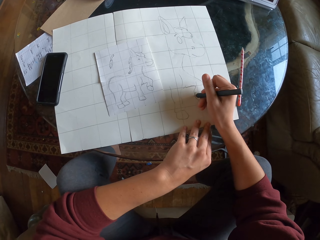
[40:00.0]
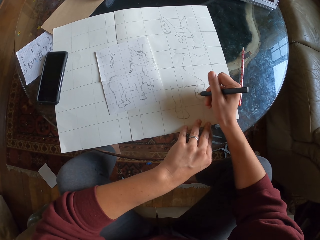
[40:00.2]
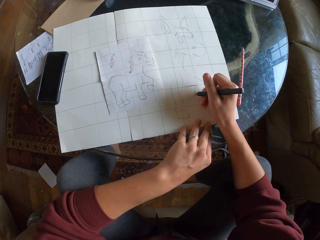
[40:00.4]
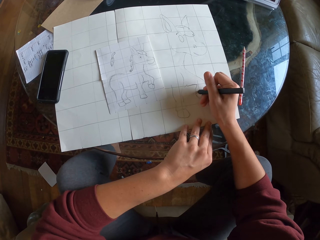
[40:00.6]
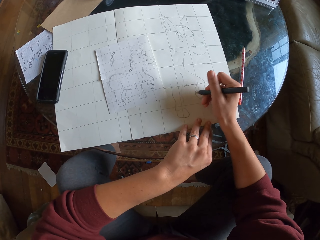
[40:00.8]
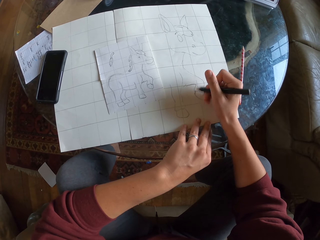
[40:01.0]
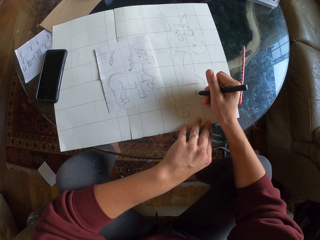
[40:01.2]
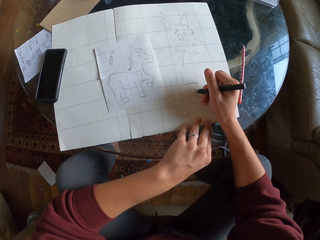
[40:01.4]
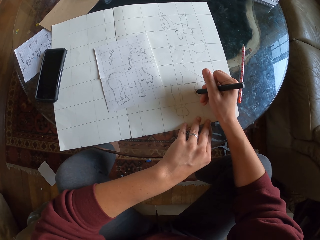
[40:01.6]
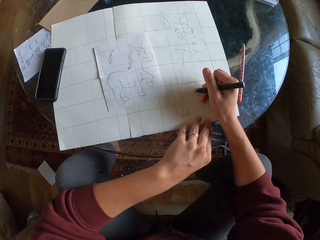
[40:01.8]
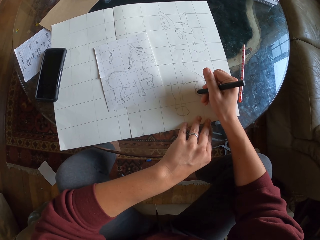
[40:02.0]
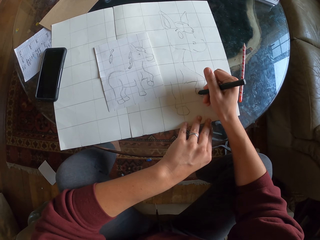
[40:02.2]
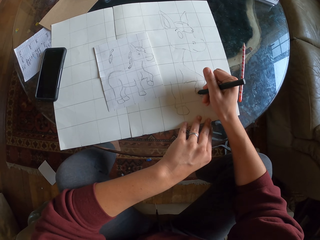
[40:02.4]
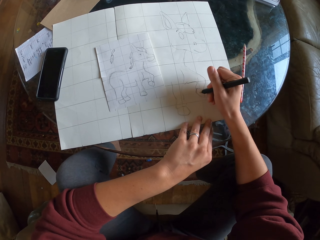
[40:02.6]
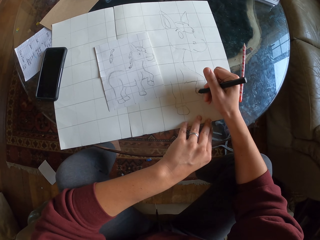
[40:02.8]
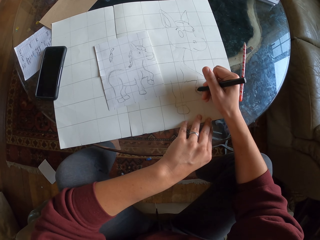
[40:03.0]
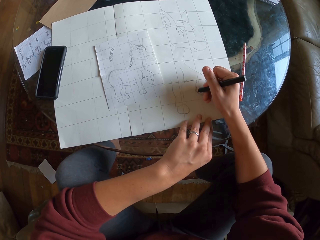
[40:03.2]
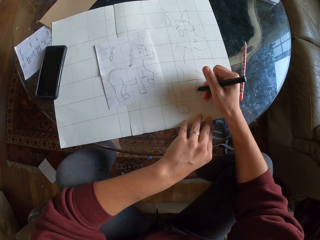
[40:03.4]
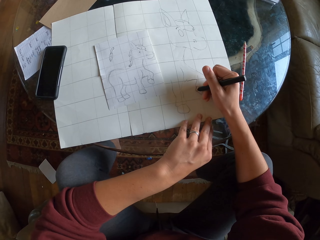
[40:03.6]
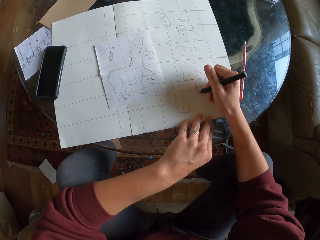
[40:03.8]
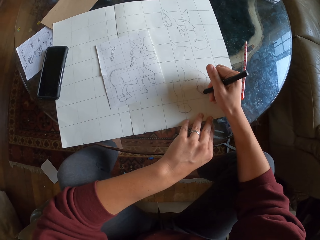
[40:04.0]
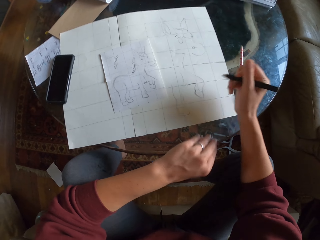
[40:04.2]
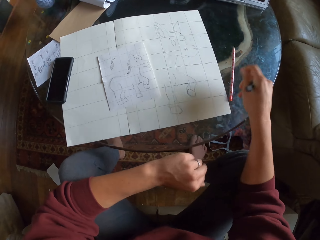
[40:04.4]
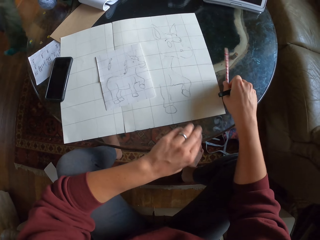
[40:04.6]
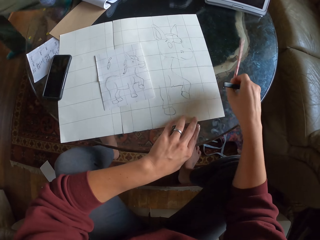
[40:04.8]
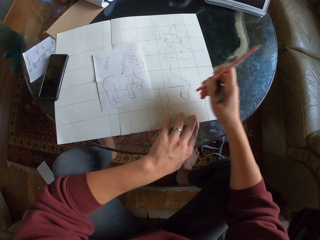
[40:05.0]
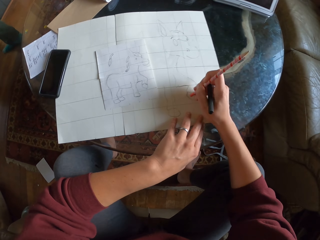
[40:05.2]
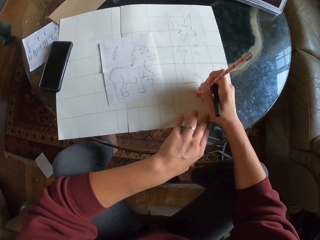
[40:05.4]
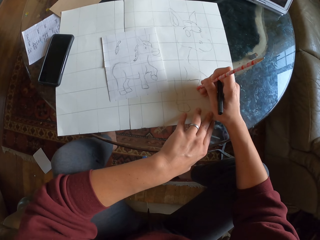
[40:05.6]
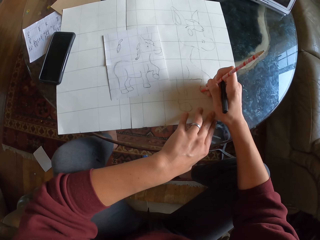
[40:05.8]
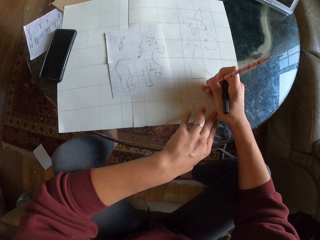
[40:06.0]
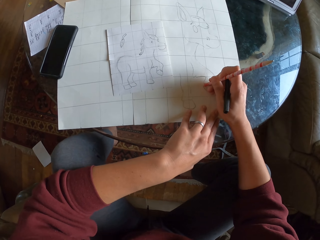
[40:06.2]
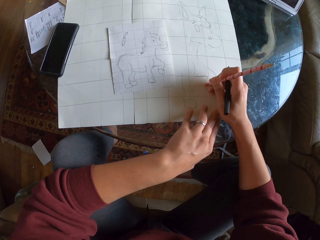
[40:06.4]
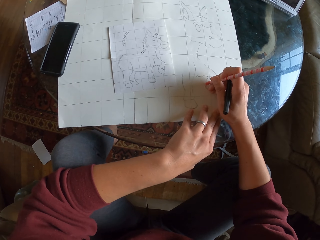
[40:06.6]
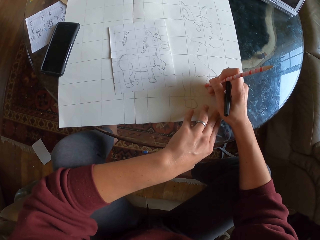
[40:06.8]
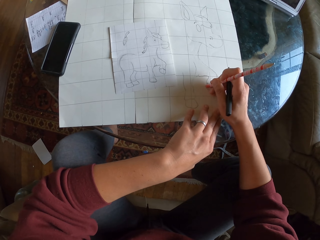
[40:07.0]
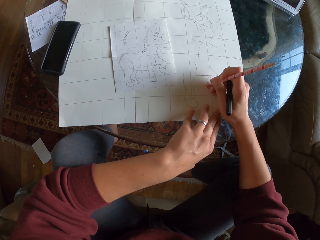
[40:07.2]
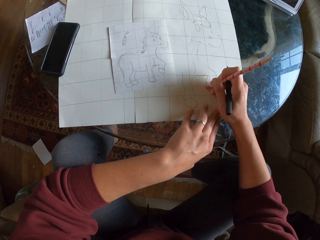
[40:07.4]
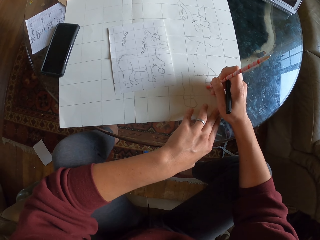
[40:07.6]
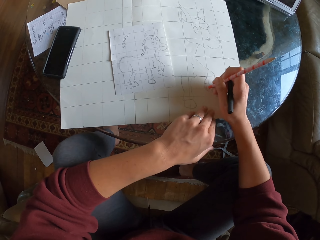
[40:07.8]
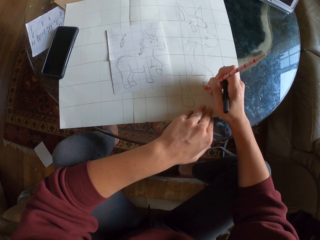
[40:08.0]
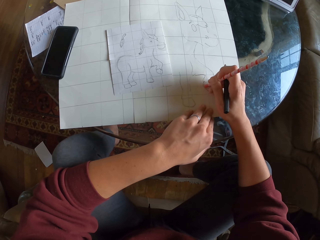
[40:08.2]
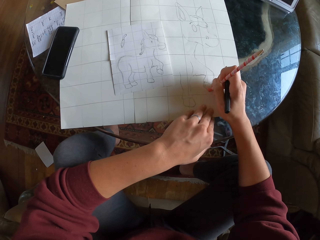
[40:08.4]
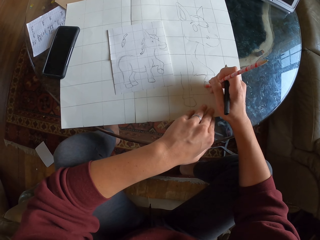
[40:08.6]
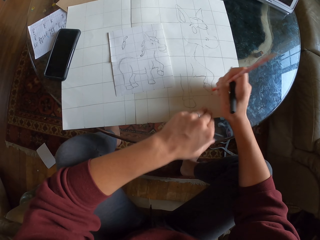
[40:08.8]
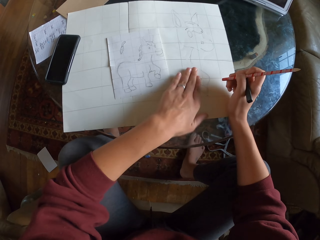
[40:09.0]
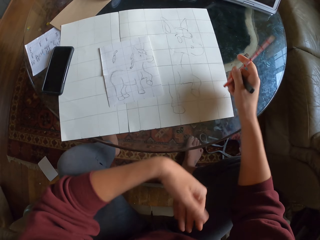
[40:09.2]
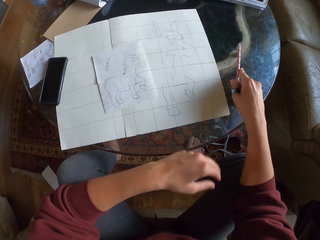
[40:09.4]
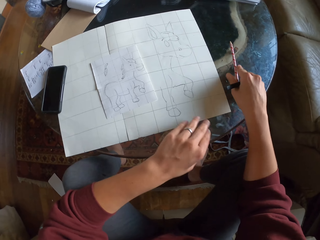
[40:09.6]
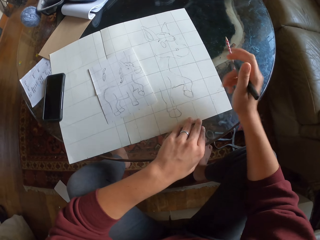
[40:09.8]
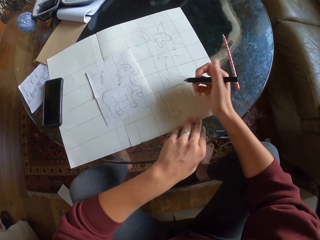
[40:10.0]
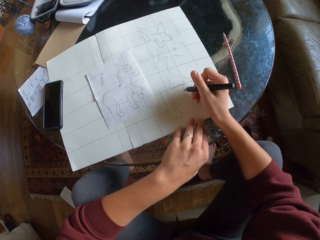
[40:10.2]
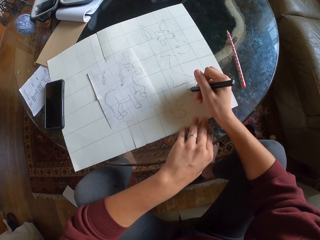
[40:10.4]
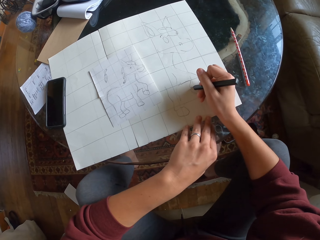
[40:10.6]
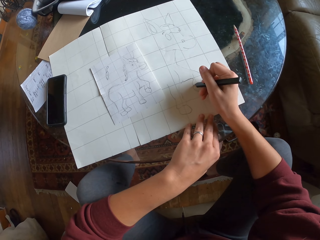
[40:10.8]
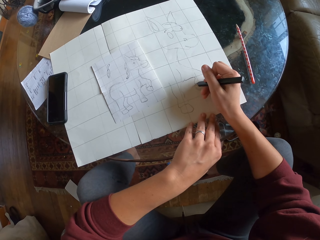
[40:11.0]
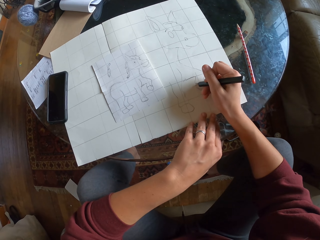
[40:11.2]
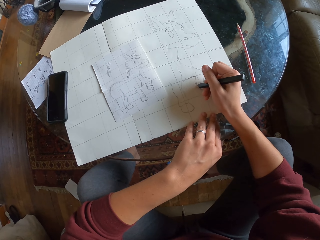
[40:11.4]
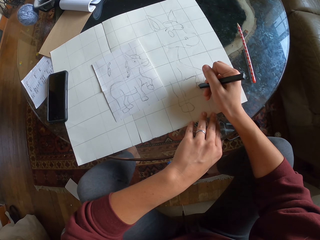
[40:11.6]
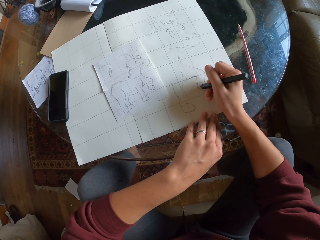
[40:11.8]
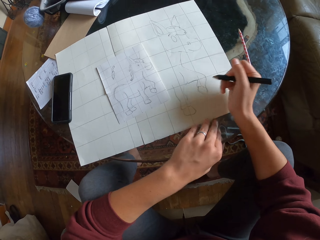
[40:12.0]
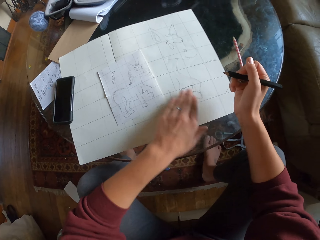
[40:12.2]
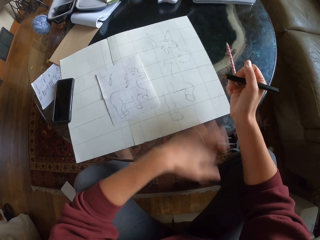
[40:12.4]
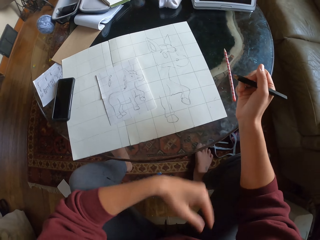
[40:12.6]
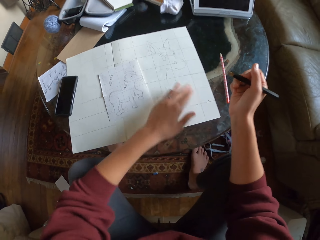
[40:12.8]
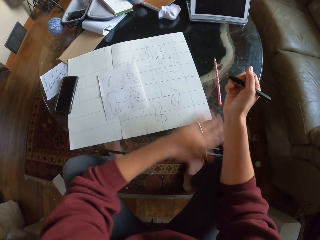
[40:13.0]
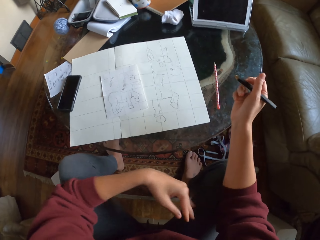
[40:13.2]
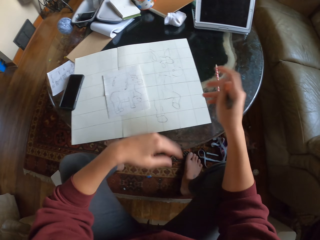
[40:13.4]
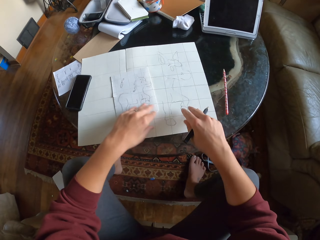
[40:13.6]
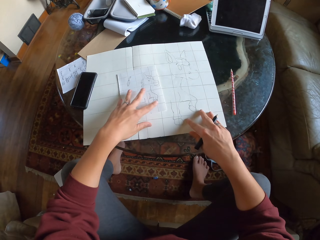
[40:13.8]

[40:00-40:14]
The camera wearer draws on a piece of paper. They pick up a pencil on the table. They erase the drawing with a rubber. They wipe the drawing paper with a hand. They place the pencil on the table. They draw on the piece of paper. They wipe the drawing paper with a hand.

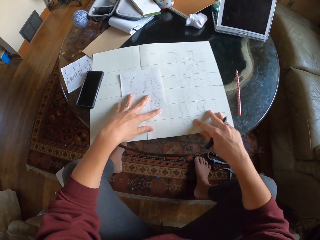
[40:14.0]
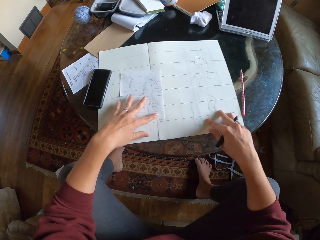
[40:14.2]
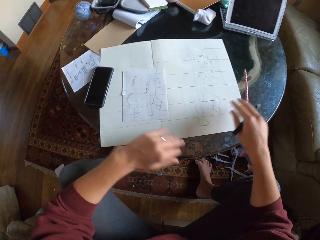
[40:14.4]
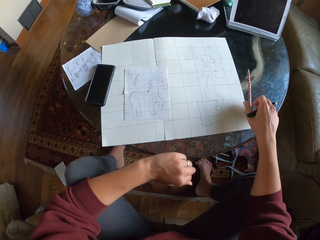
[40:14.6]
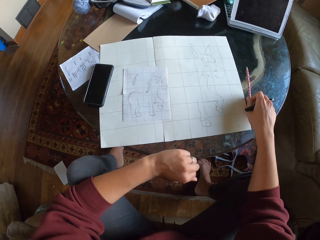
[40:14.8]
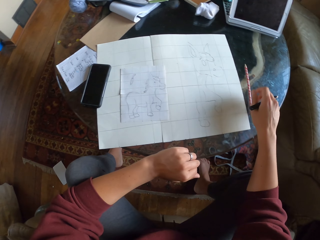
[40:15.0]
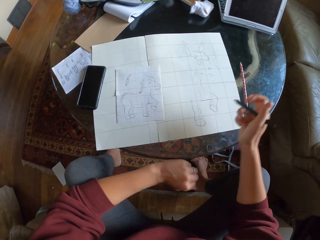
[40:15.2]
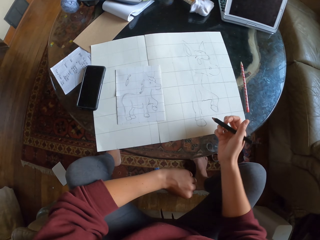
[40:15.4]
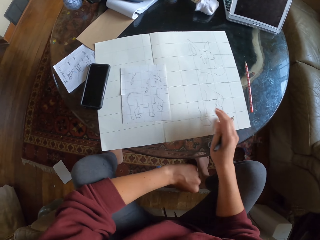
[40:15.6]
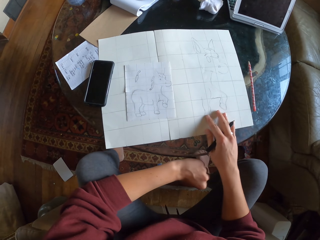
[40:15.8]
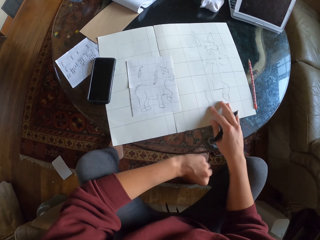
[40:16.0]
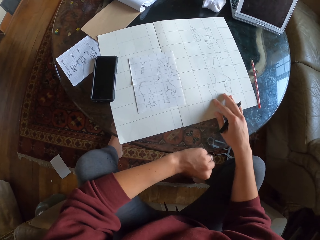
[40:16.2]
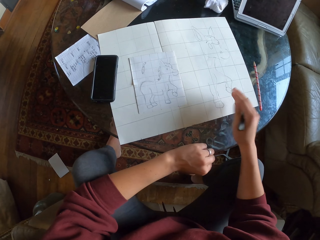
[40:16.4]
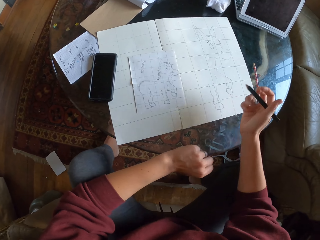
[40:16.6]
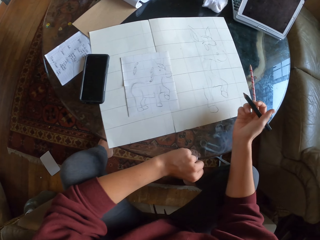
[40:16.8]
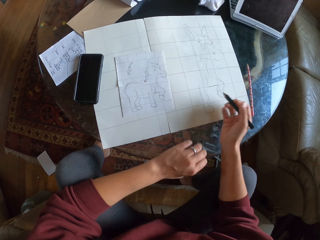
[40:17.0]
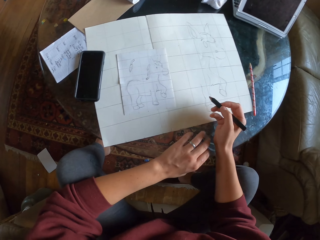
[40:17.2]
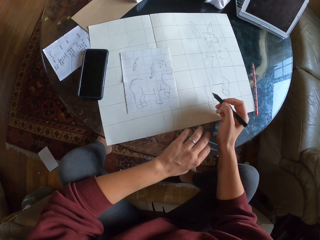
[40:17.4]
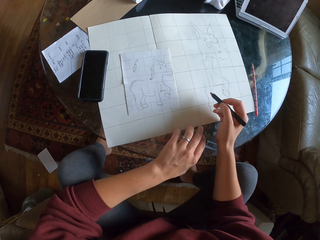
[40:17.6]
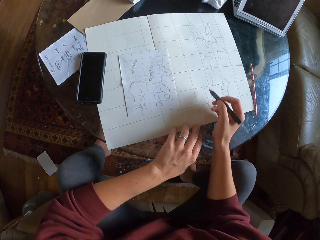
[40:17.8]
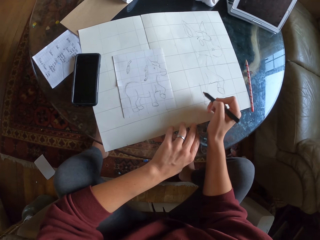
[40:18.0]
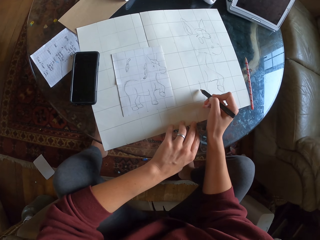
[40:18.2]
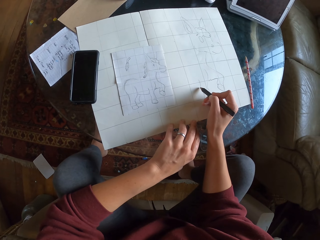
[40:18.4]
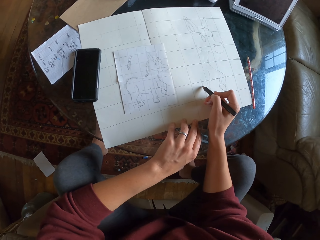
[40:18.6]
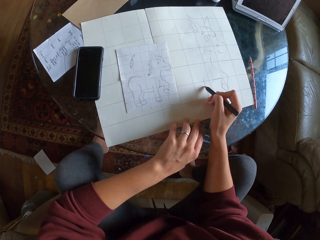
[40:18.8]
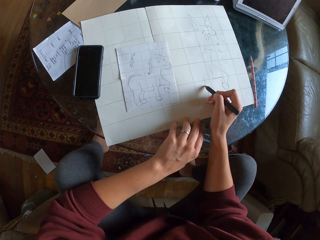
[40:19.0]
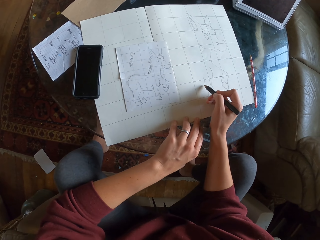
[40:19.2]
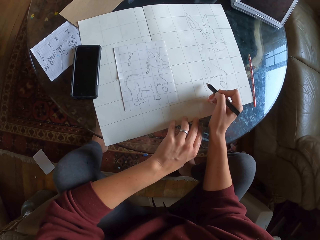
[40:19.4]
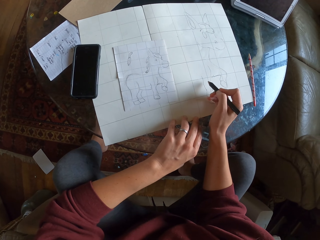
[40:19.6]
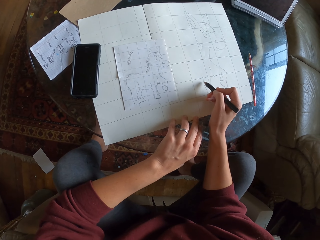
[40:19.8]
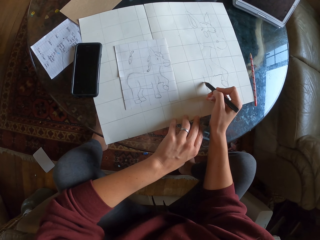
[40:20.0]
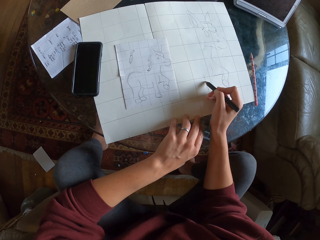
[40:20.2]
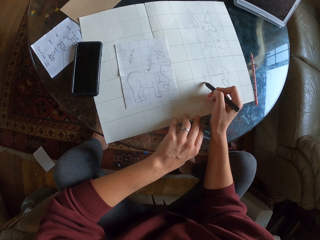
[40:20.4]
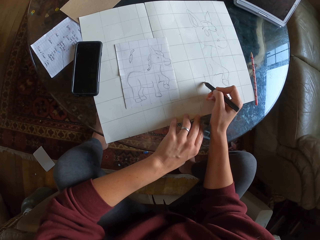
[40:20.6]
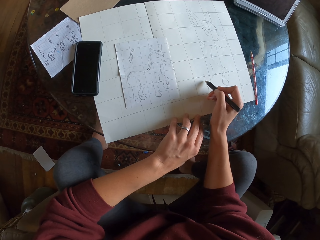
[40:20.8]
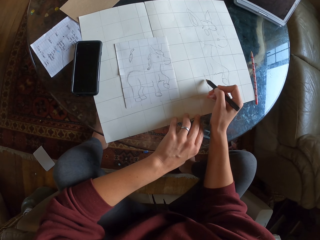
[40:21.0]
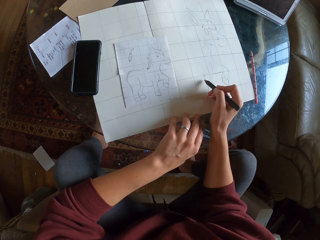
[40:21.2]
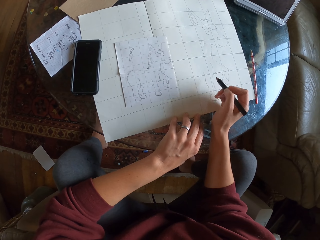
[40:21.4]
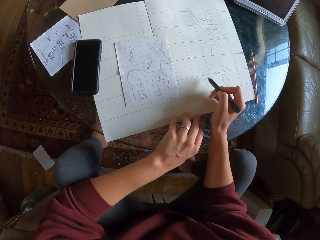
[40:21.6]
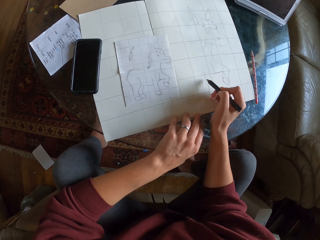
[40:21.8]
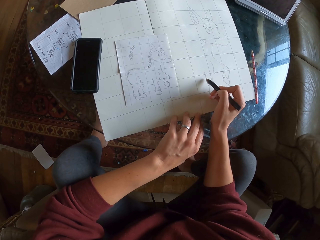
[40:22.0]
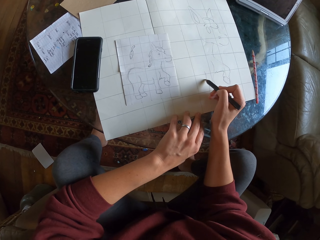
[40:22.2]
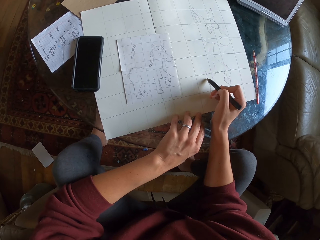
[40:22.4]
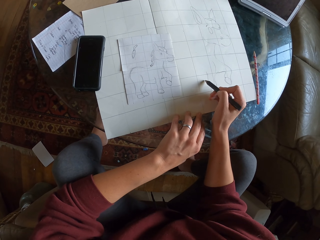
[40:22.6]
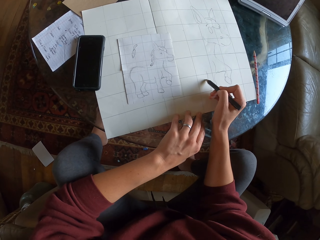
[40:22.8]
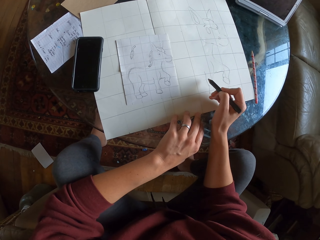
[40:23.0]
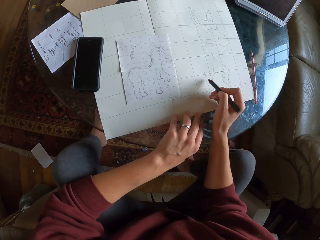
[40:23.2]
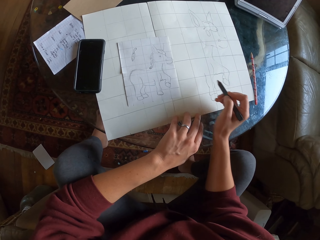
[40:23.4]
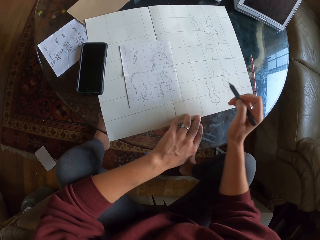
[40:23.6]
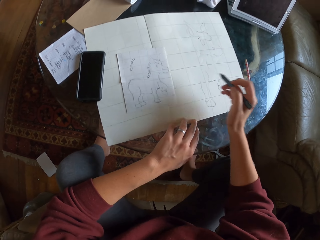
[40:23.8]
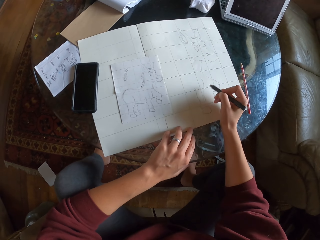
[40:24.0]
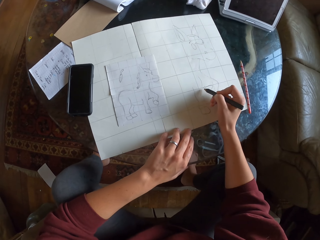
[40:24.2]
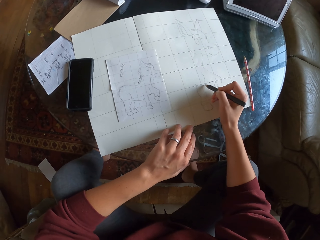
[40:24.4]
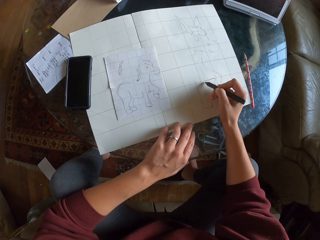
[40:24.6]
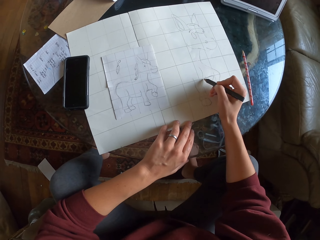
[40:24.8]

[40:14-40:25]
The camera wearer pulls the small drawing paper. He drops his hand while folding his fist. He pulls the pencil slightly. He pulls the large drawing paper. He unfolds his hand. He draws on a piece of paper.
